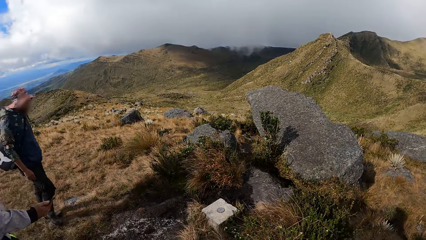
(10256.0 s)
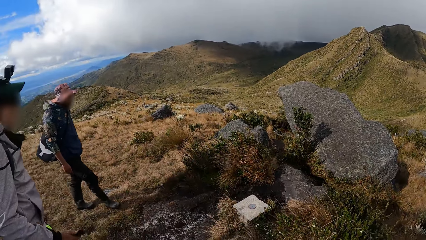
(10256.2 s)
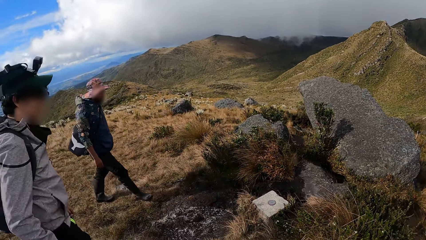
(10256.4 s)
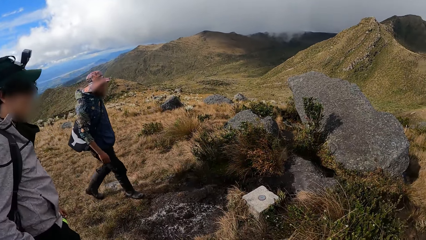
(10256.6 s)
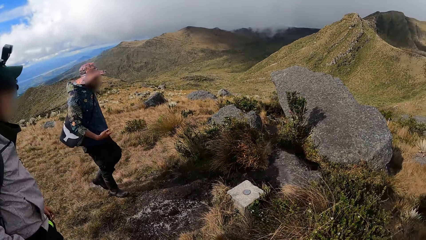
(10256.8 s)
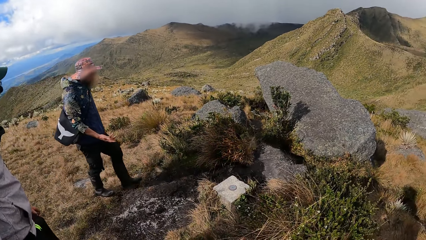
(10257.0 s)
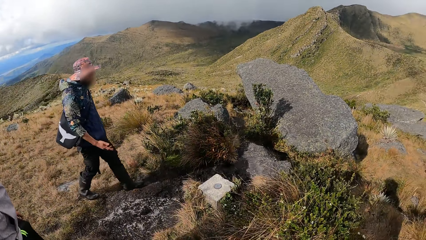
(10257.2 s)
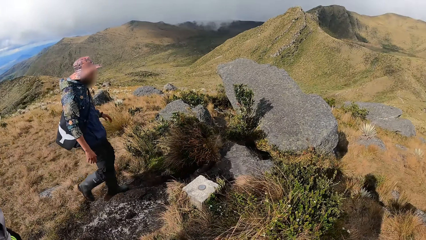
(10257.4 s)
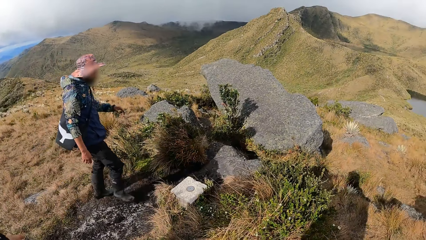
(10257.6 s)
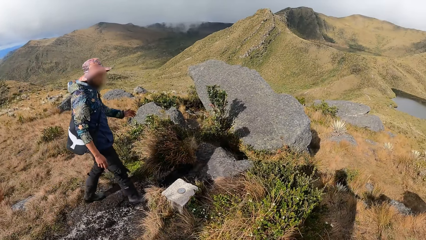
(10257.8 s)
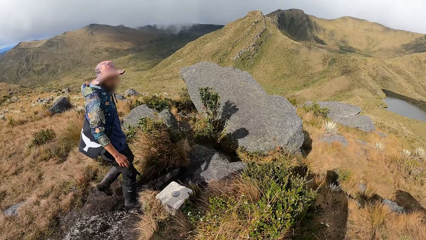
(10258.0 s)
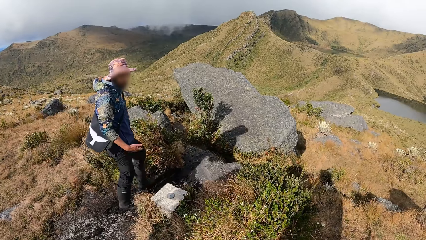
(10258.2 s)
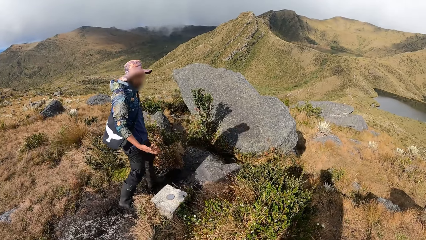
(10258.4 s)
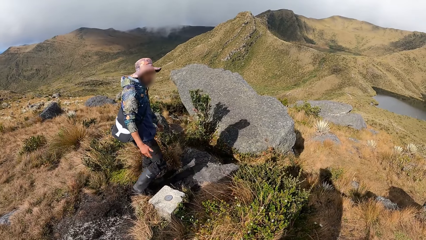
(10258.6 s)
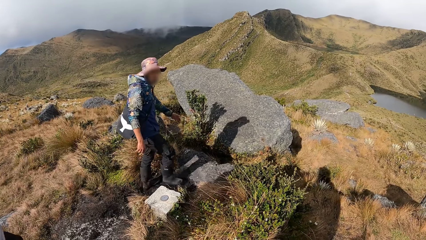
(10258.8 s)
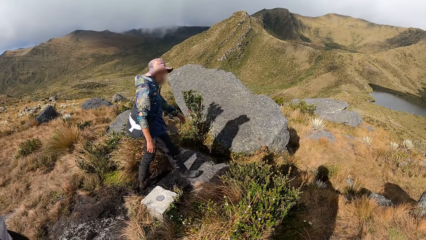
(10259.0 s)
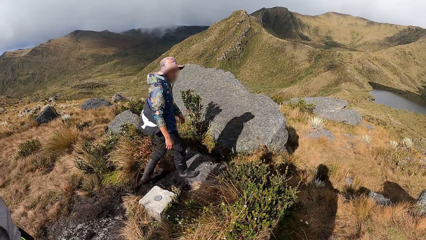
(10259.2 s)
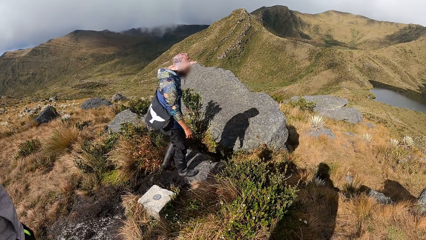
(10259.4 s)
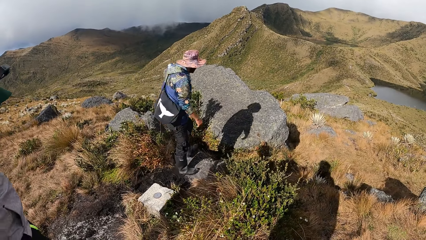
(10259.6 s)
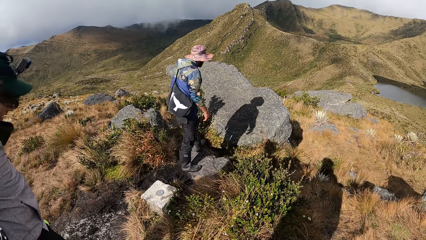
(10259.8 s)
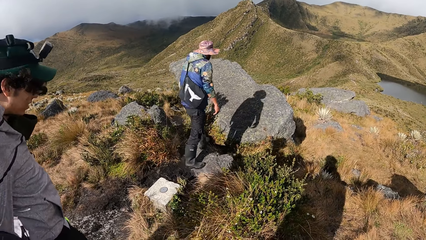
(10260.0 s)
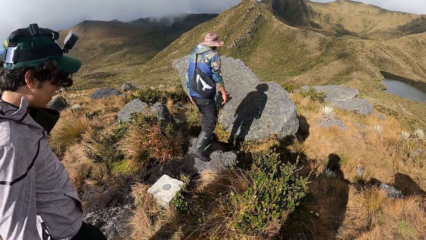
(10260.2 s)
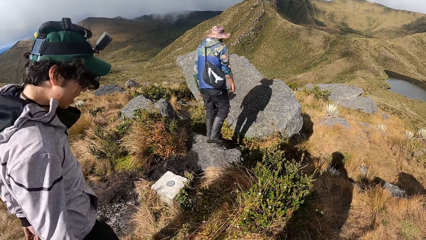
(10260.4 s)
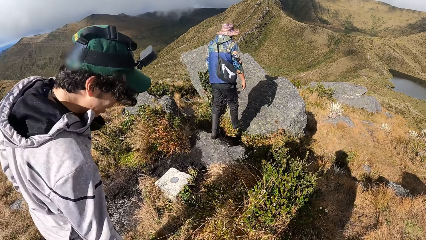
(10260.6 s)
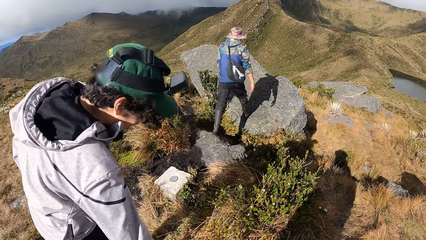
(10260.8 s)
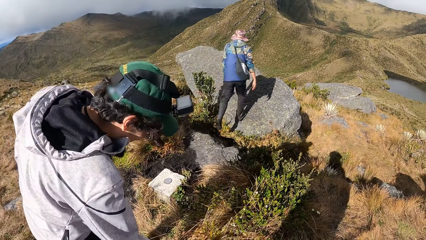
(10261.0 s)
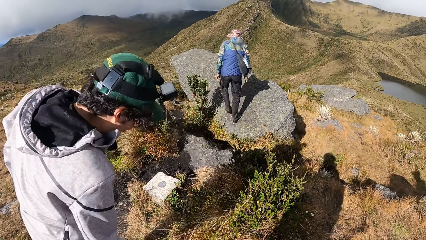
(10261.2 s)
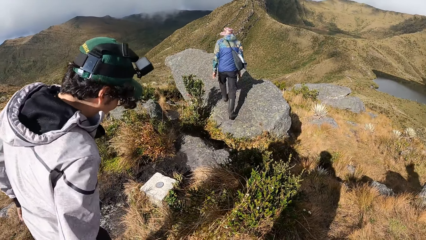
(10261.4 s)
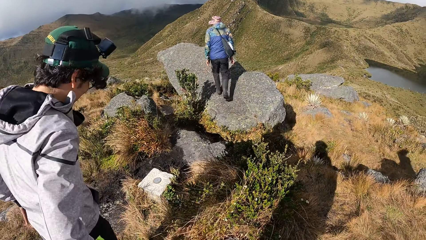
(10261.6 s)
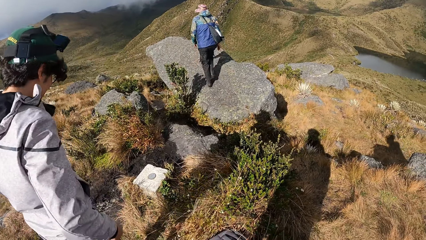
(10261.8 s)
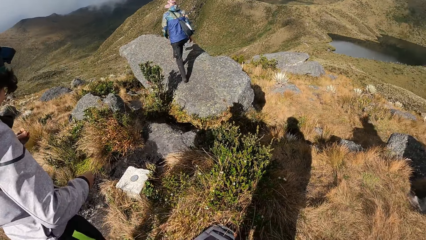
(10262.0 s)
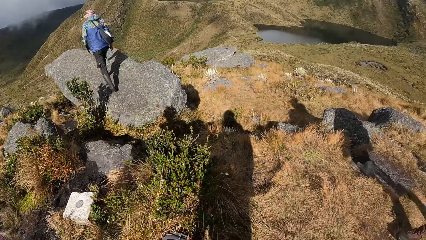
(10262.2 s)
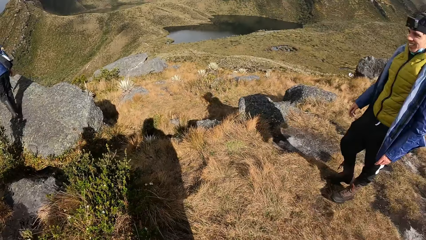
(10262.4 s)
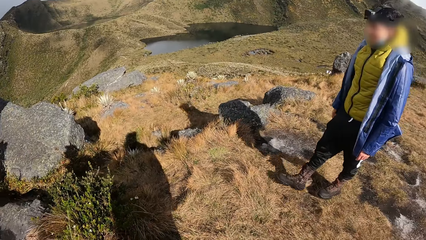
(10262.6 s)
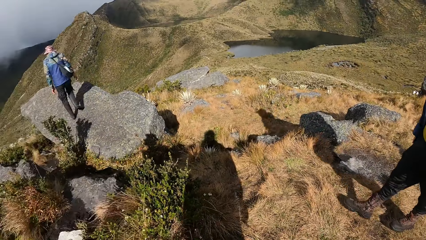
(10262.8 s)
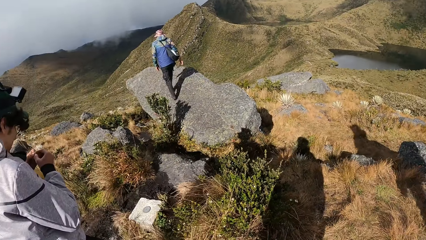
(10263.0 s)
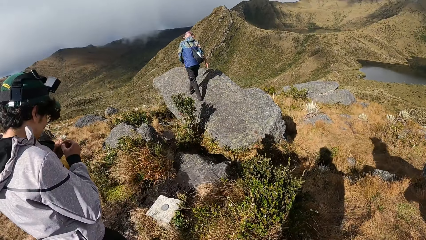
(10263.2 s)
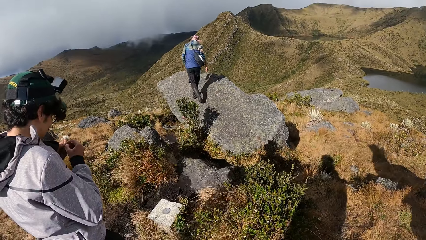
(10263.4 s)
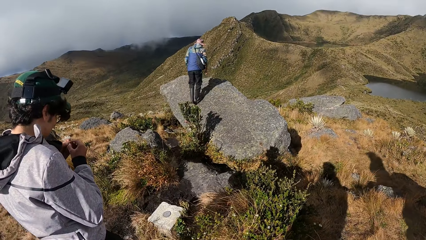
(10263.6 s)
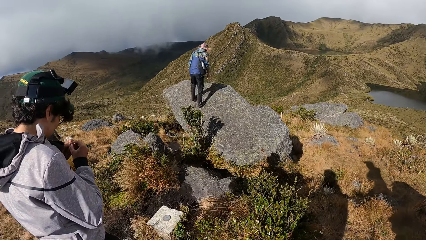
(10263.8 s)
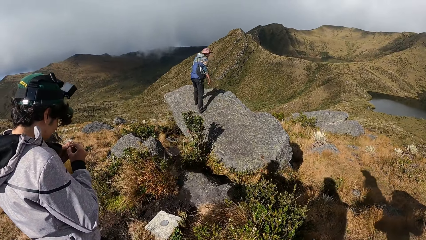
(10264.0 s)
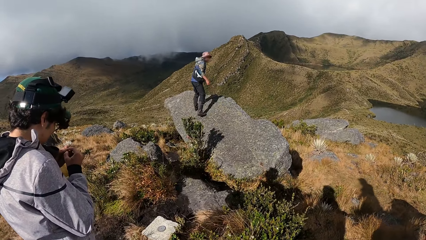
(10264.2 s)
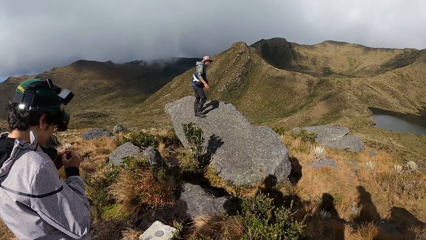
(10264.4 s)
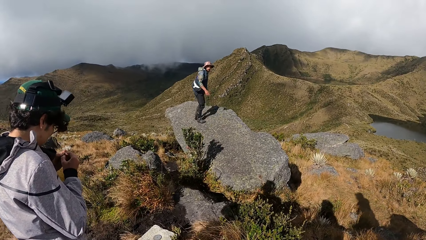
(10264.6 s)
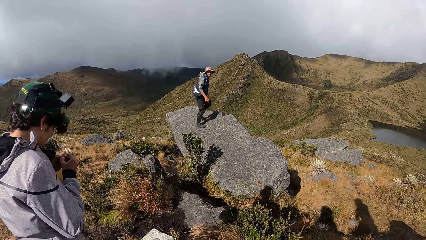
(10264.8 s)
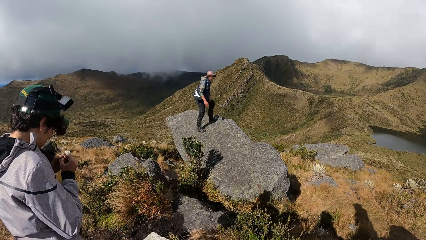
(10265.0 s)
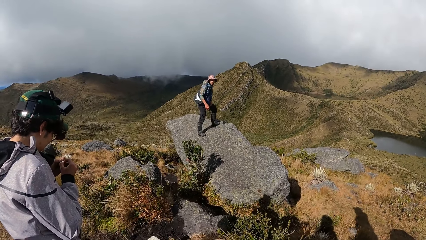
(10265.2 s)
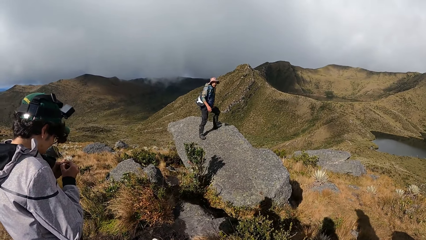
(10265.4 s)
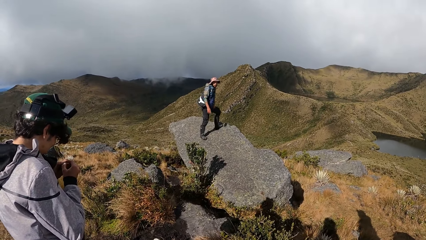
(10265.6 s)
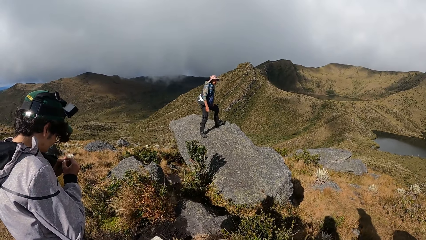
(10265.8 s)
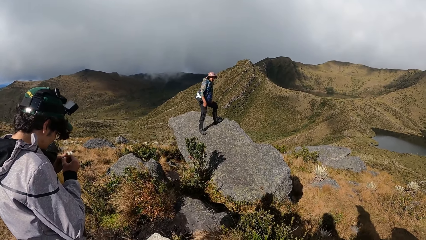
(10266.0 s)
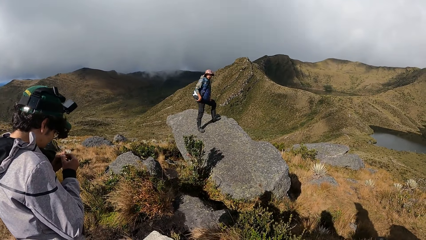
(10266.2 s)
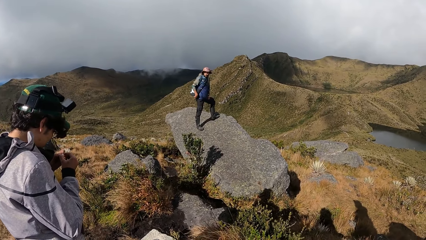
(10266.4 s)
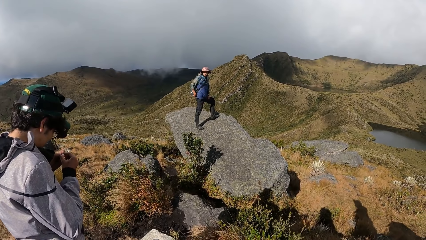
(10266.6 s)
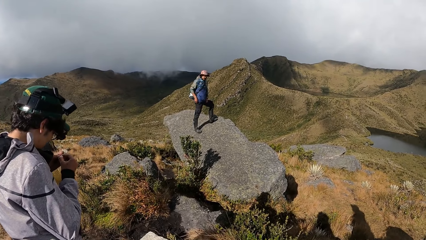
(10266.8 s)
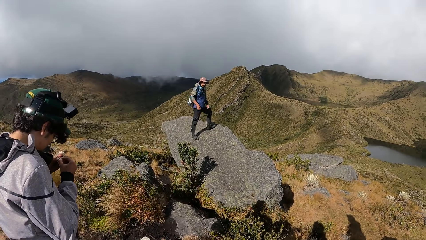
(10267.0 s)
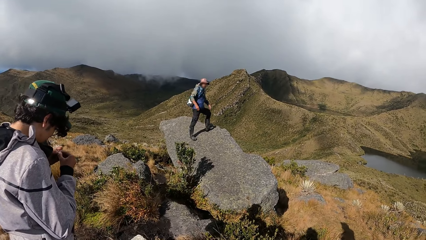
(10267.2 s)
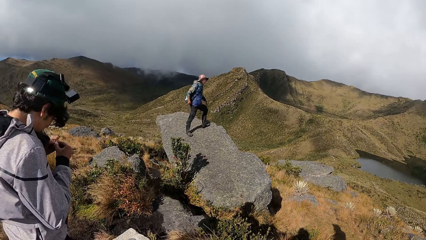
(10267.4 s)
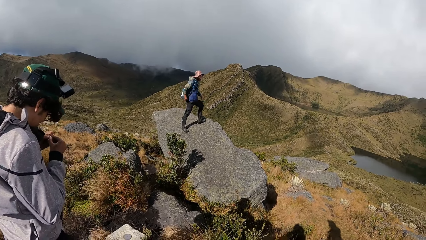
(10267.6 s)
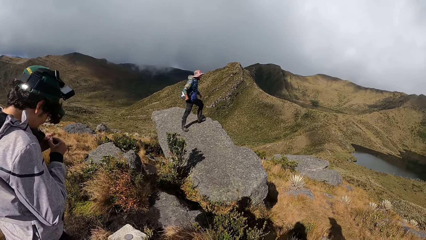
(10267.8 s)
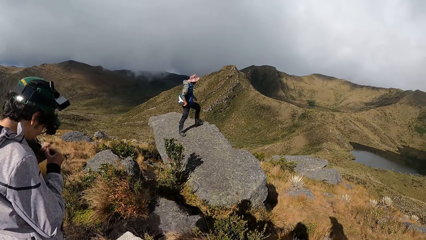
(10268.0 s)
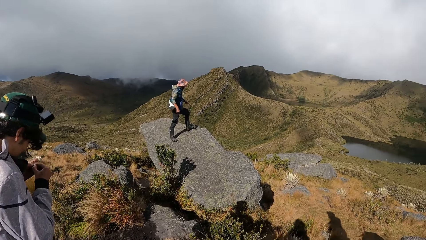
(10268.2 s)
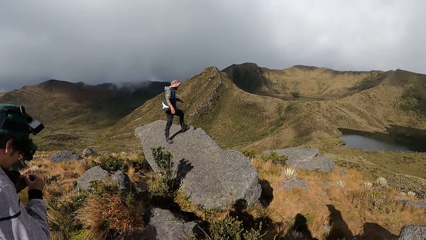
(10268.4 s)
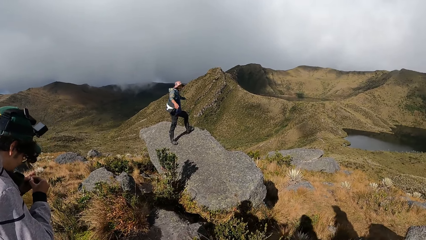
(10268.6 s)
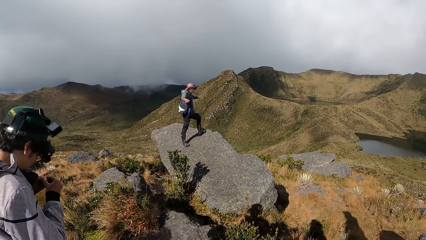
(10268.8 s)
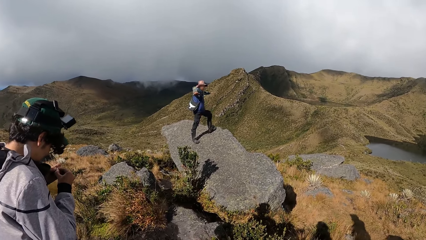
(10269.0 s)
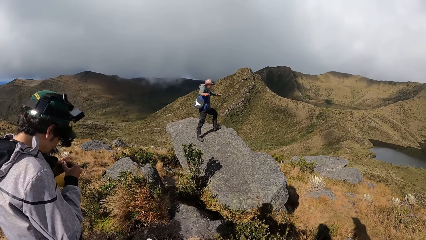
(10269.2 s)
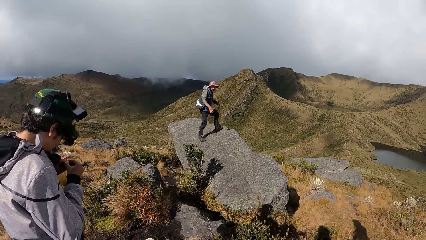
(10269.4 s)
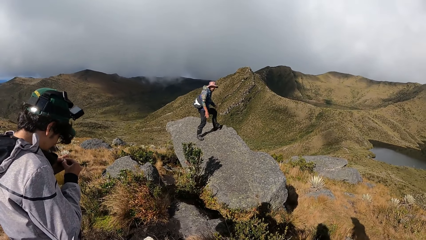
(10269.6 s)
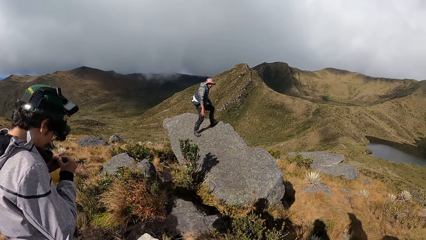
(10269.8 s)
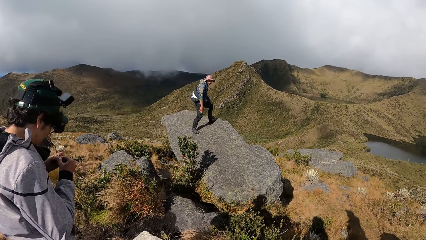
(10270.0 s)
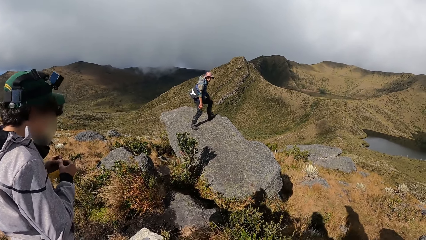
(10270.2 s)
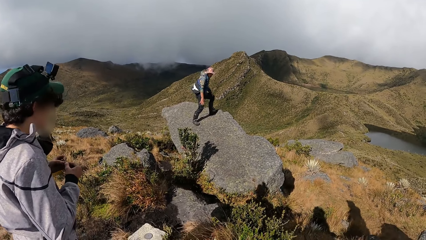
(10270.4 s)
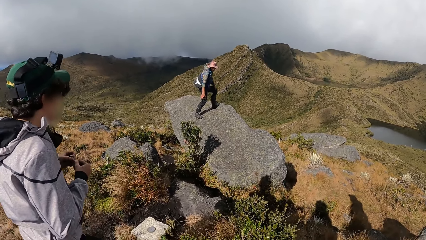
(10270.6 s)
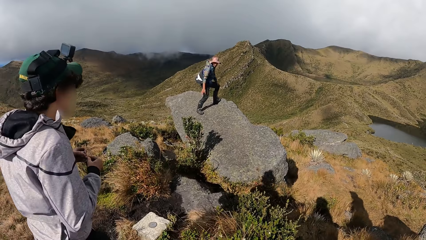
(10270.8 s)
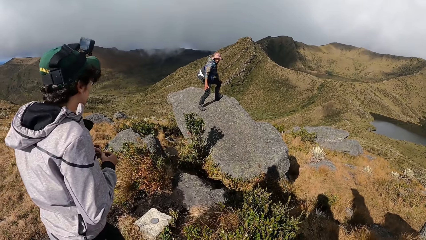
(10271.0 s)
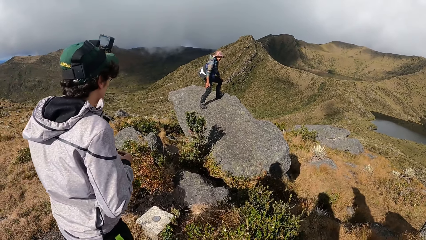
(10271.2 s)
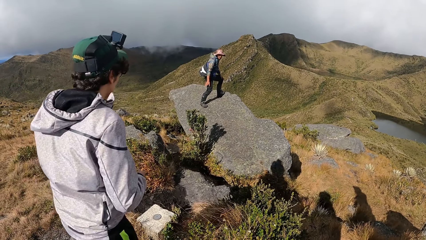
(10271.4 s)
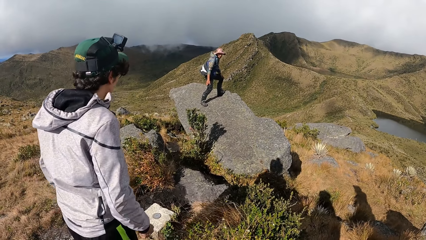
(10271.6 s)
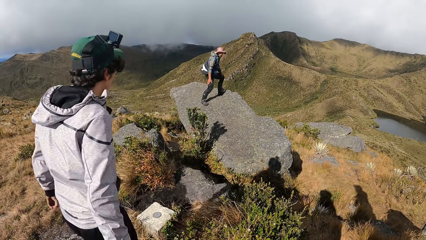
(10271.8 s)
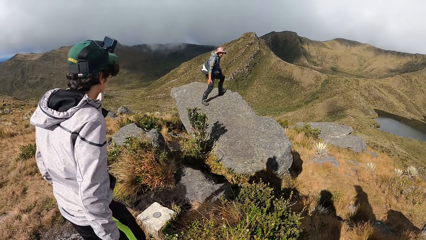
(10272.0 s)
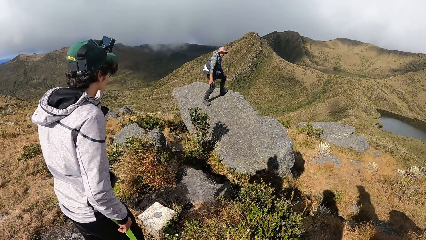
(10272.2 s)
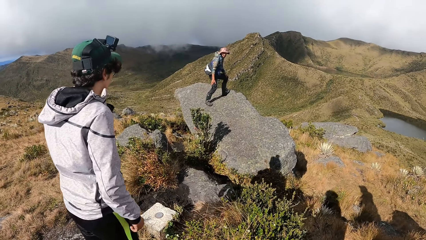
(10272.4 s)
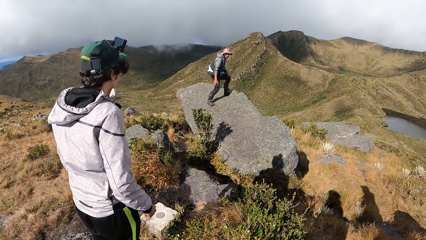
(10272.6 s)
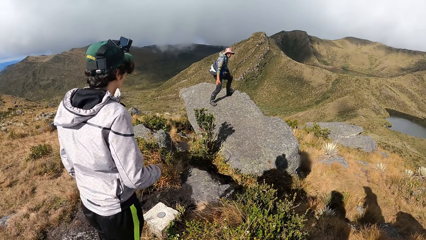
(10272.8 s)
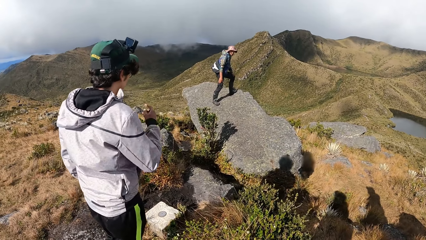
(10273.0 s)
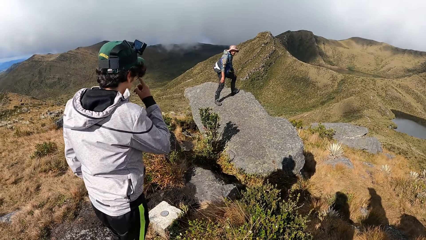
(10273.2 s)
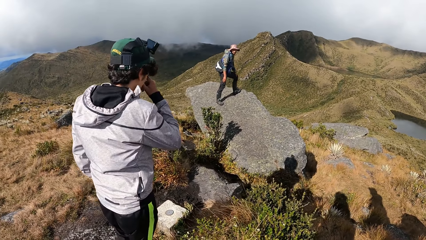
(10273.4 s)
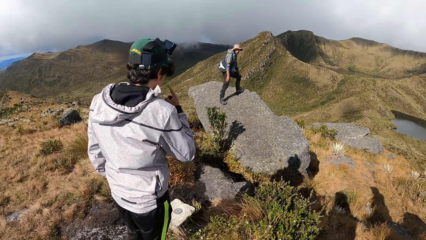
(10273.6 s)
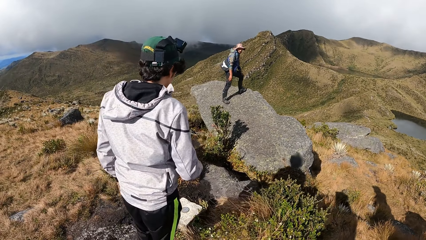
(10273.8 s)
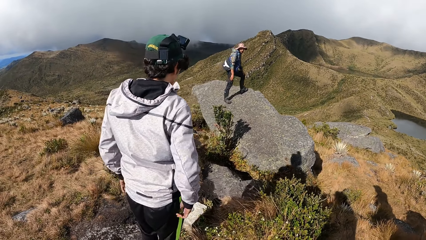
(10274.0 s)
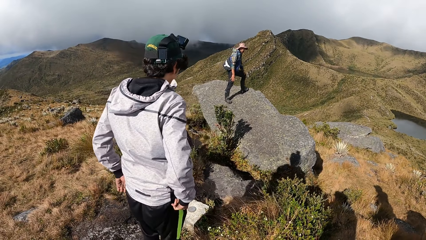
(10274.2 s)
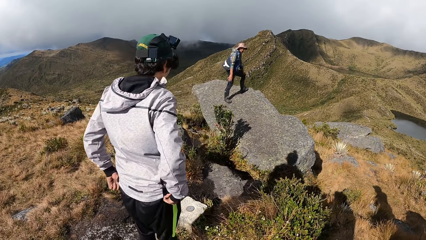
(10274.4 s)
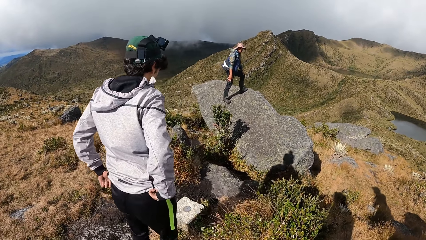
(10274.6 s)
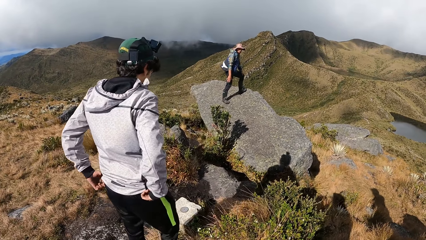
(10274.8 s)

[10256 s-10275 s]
The man gesticulates with both his hands. He climbs a rock. He climbs the rock again. He stretches both hands. Another man spreads both hands apart. Another man holds his leg with his hand. Another man puts his right hand on his face.
